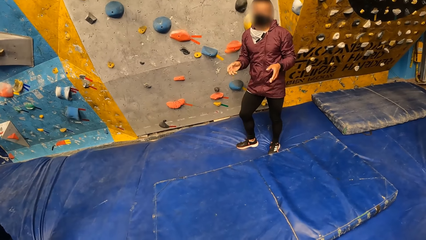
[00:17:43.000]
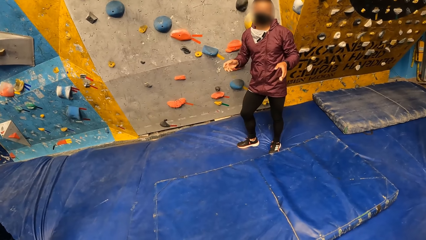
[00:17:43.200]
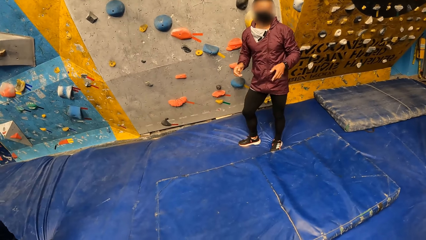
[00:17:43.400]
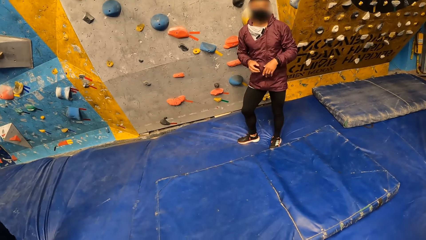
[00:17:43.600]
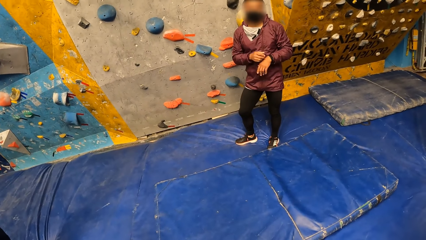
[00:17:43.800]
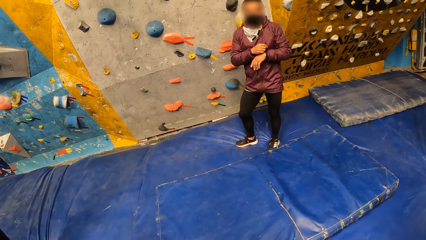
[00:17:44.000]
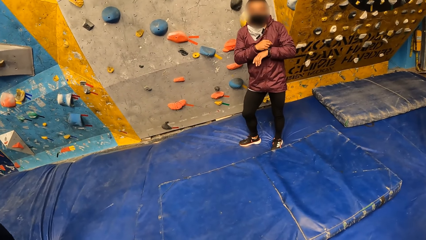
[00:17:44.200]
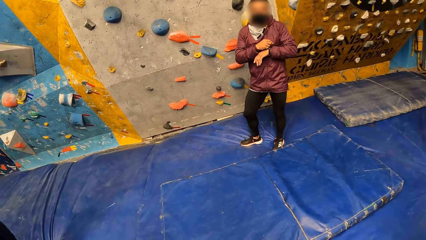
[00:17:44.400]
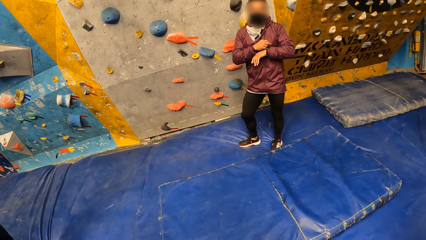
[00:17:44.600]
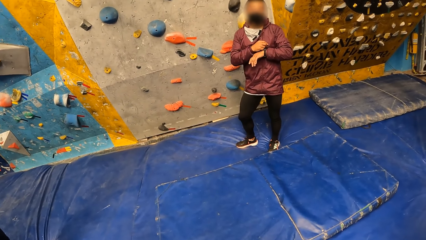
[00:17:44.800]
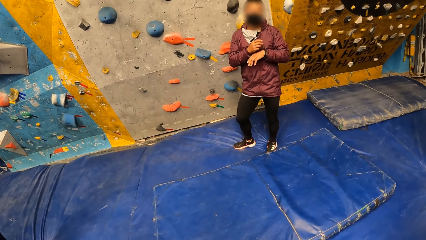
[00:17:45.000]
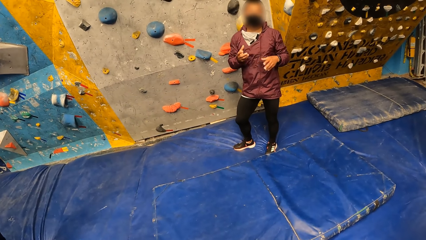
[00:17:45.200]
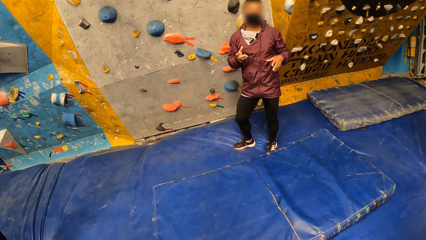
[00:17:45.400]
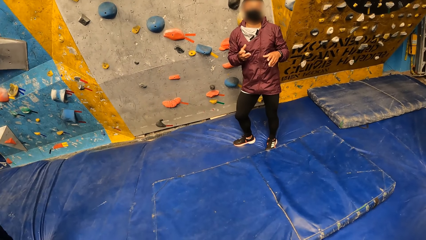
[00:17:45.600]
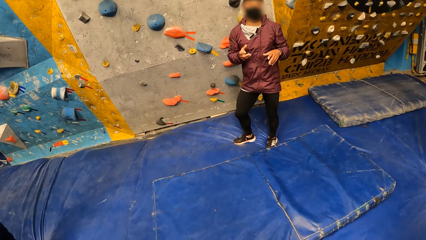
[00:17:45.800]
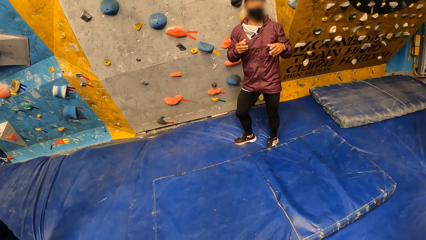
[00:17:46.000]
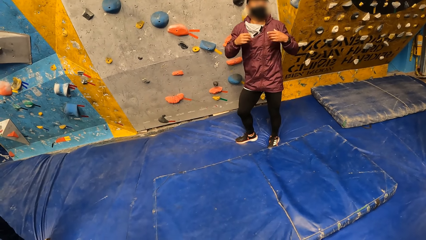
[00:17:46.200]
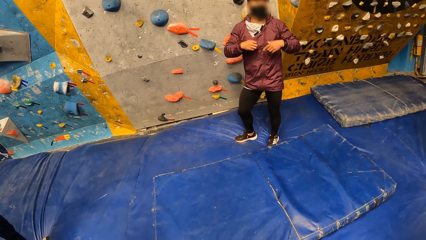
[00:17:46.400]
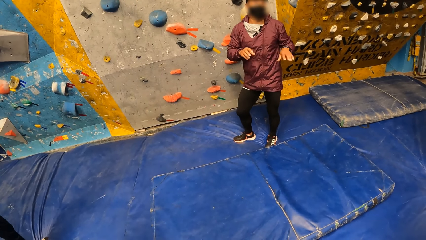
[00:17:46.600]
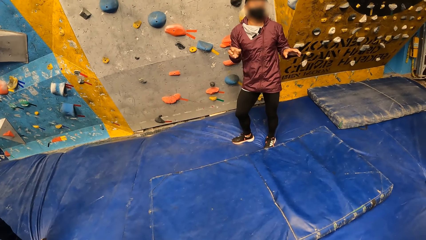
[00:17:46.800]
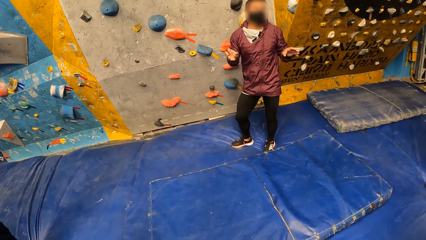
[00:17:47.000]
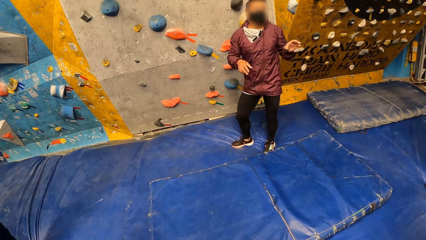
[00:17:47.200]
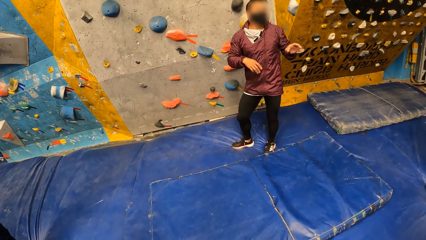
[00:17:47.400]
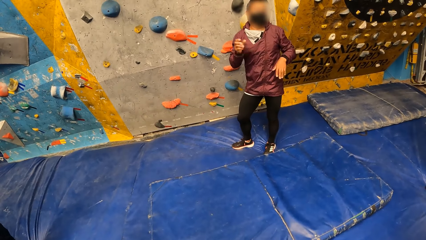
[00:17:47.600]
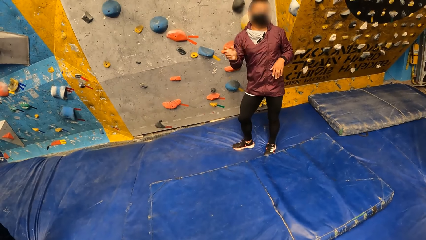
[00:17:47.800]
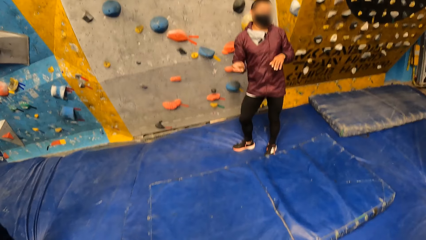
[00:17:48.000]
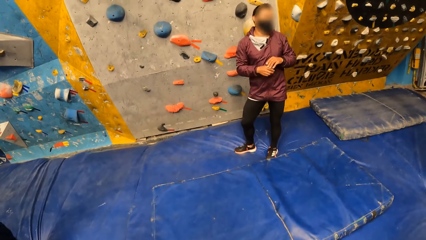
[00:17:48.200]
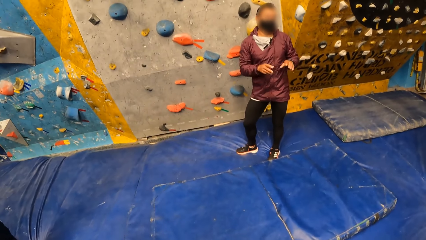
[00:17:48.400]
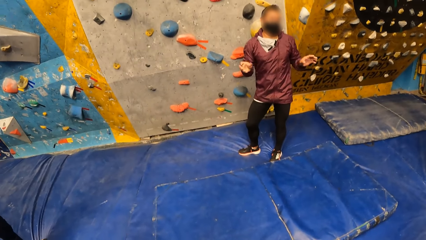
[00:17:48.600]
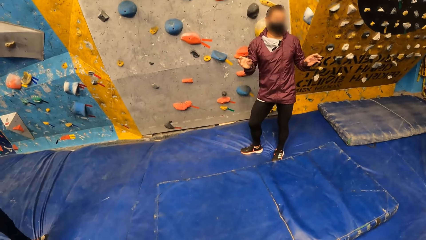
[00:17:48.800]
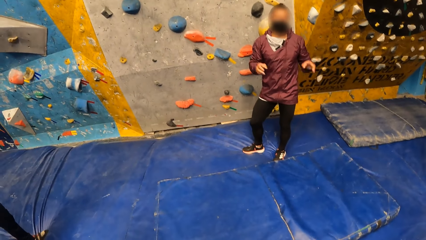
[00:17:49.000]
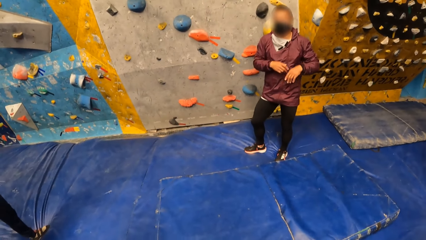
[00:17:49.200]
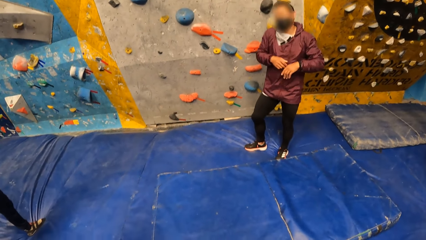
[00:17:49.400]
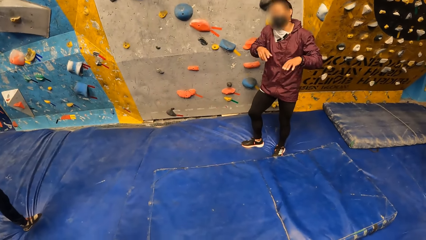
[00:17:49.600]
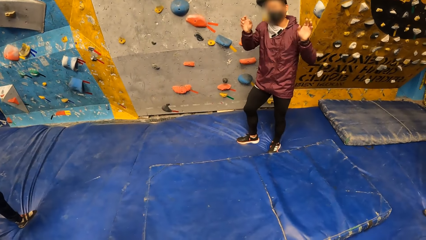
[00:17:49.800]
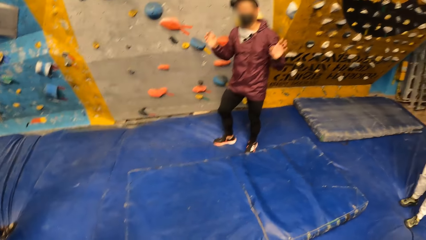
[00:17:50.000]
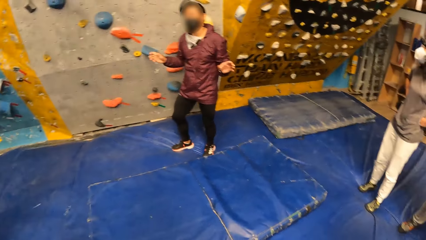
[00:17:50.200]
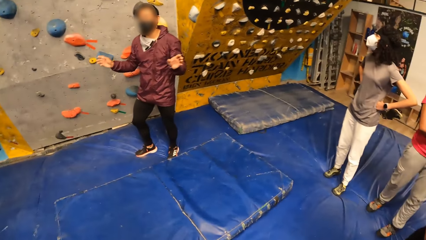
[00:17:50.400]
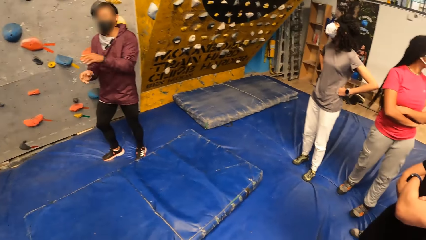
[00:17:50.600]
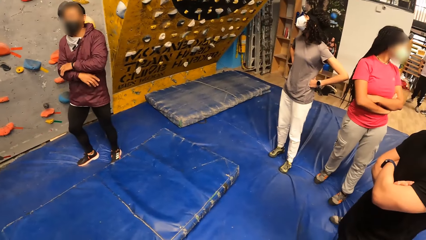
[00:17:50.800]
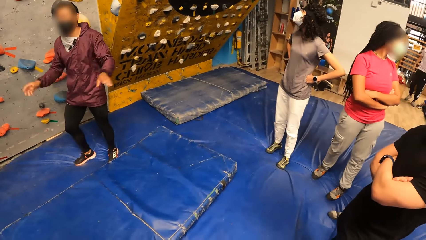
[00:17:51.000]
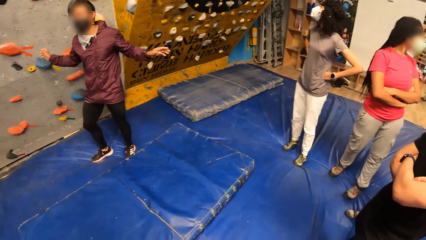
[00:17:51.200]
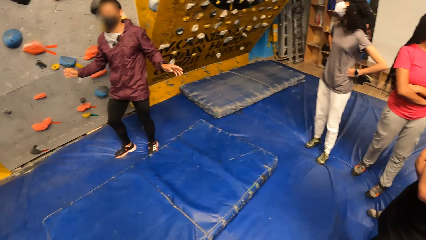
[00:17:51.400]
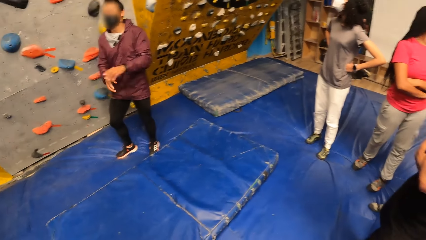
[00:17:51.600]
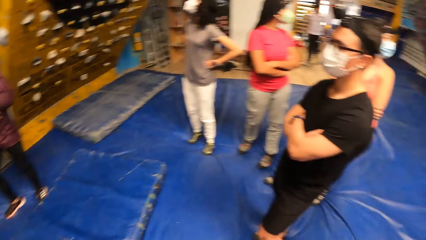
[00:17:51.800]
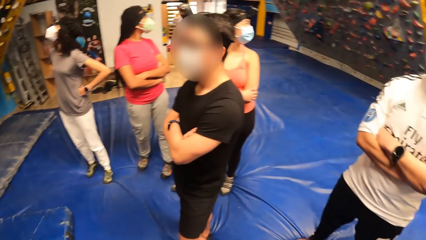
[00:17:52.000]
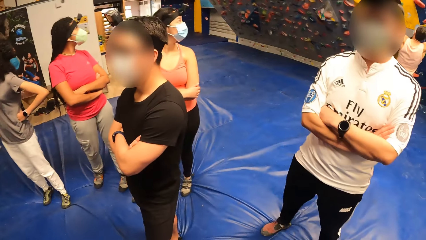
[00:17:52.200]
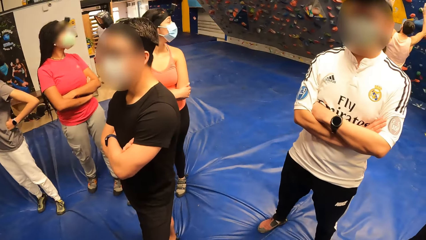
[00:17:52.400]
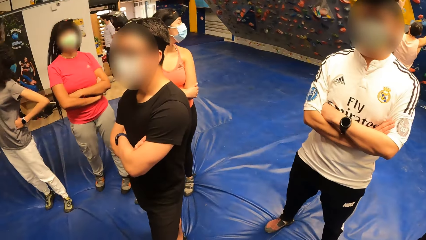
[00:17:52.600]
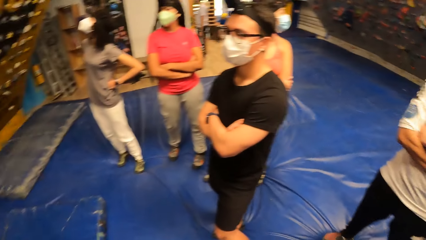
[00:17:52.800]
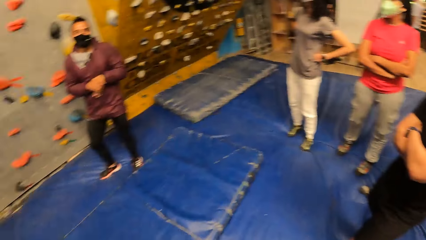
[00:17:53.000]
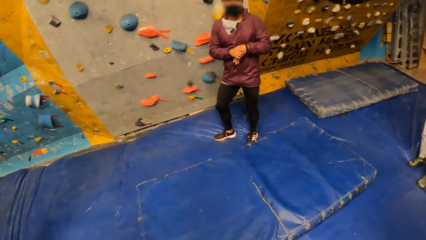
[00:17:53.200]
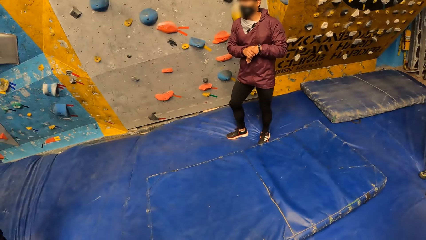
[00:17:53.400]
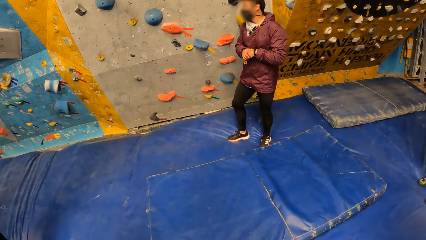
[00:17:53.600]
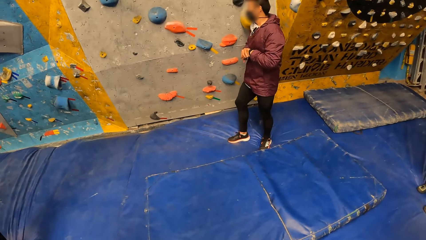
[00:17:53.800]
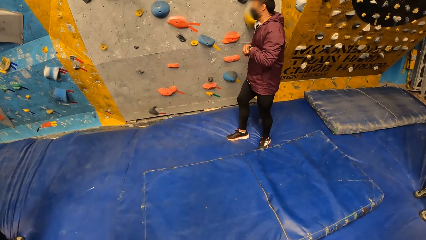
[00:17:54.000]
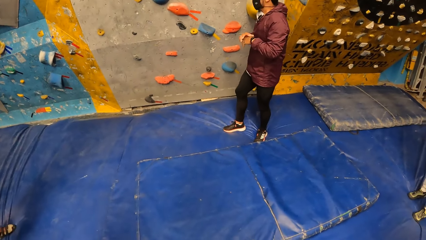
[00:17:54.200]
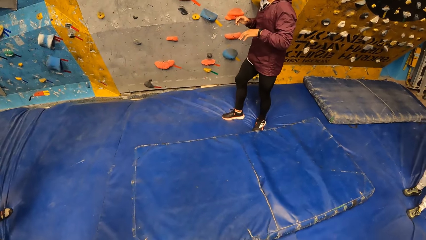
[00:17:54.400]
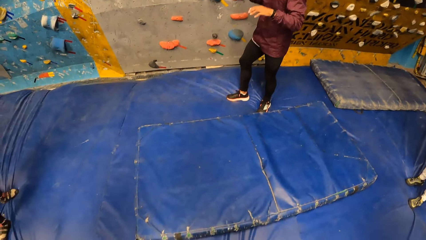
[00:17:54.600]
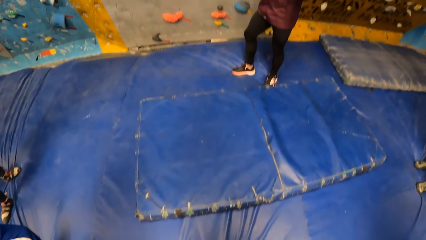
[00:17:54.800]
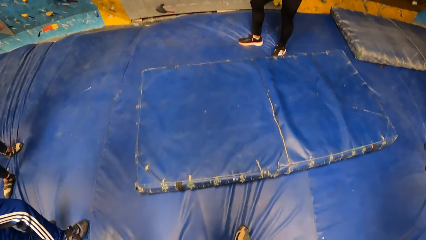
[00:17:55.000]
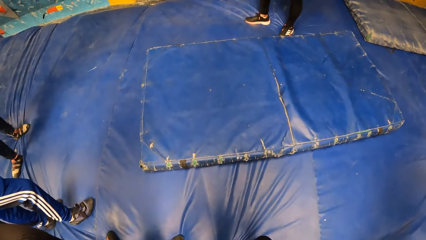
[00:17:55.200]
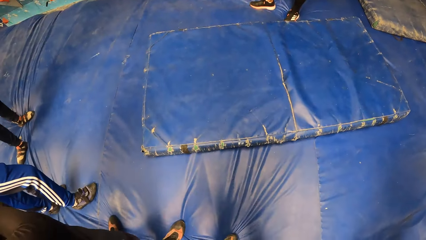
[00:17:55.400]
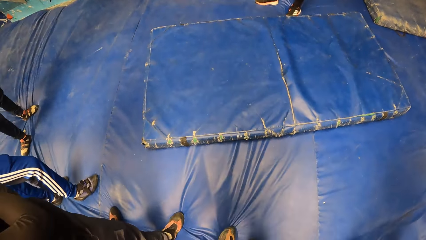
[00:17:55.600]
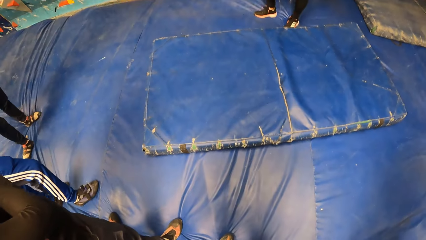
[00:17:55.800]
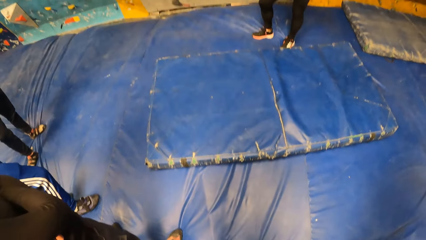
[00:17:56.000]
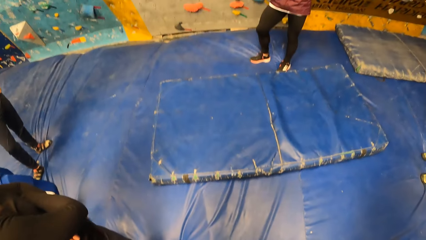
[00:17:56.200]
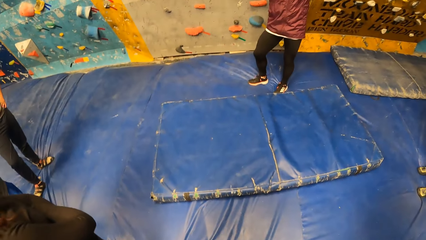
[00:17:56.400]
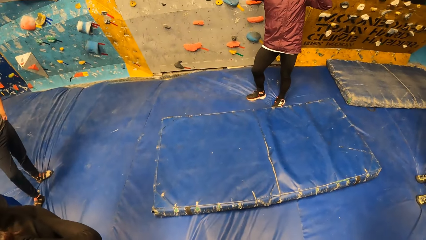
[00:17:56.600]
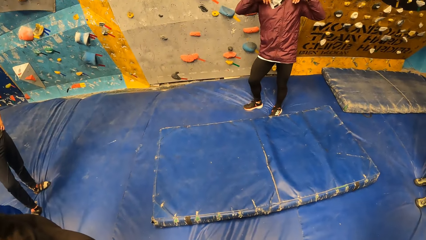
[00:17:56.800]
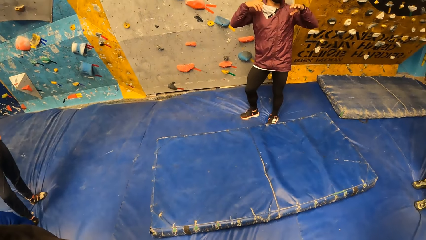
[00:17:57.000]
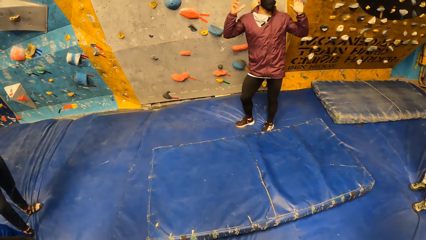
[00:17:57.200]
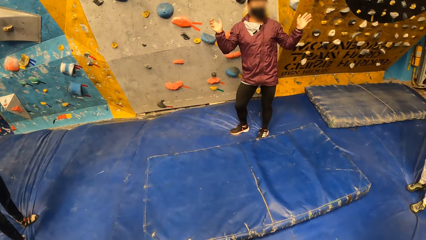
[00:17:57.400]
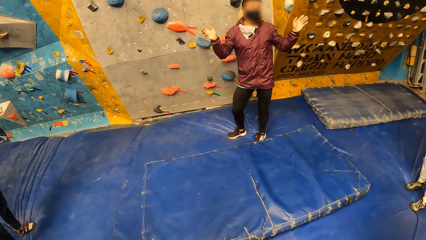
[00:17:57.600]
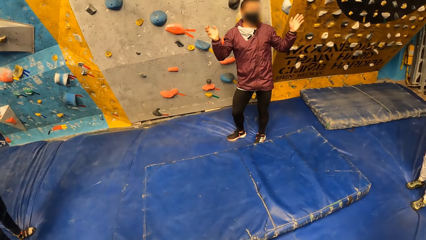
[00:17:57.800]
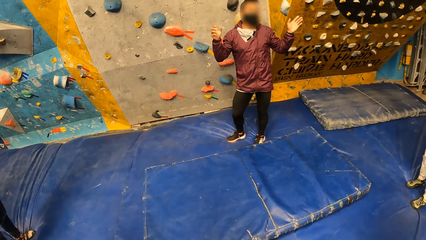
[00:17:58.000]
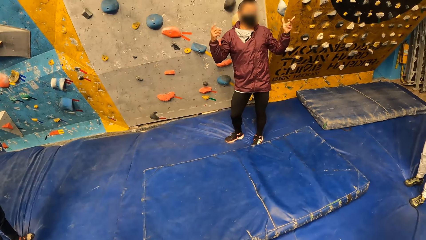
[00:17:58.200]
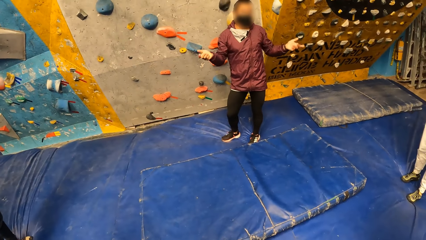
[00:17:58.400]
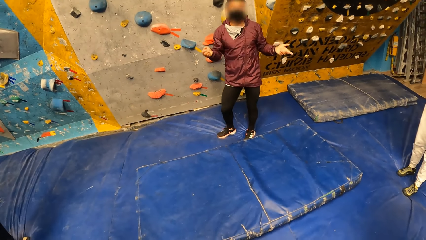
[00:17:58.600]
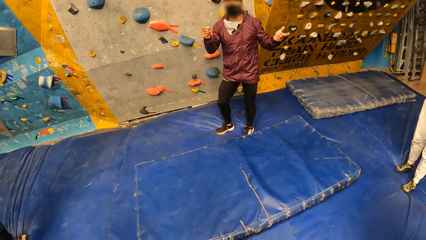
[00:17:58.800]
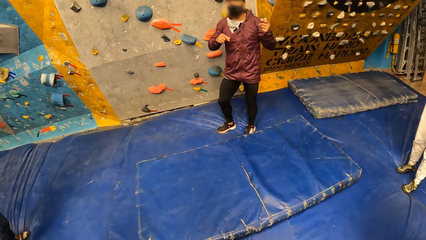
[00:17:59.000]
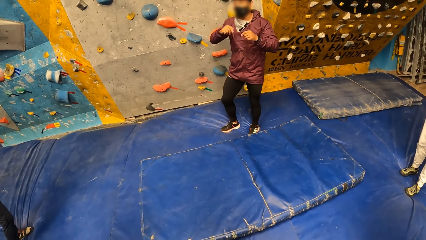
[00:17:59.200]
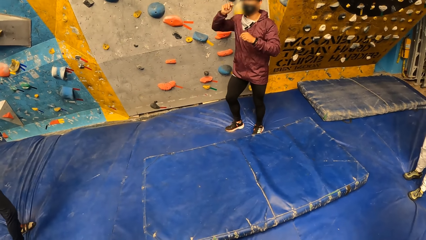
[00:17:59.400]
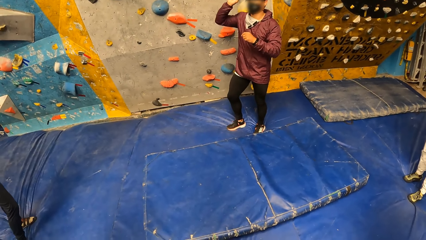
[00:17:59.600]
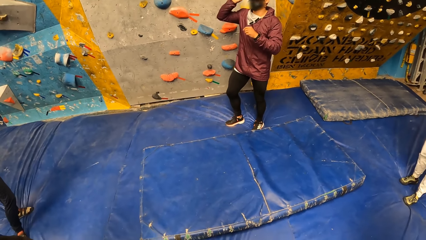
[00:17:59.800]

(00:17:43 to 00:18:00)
The camera wearer looks around. They move back. A person talks to the crowd.
